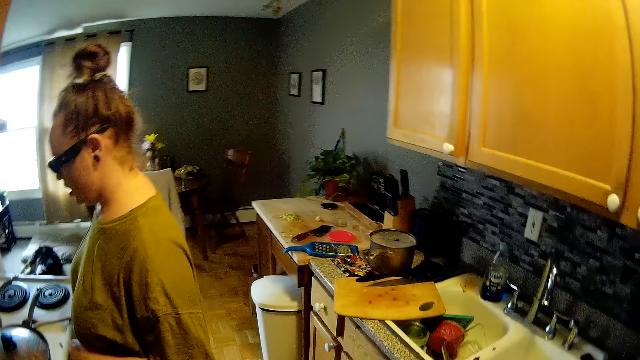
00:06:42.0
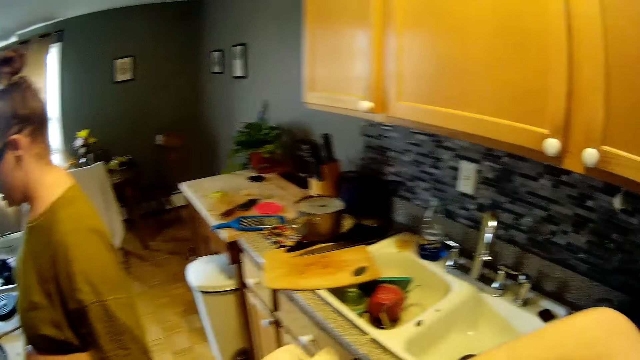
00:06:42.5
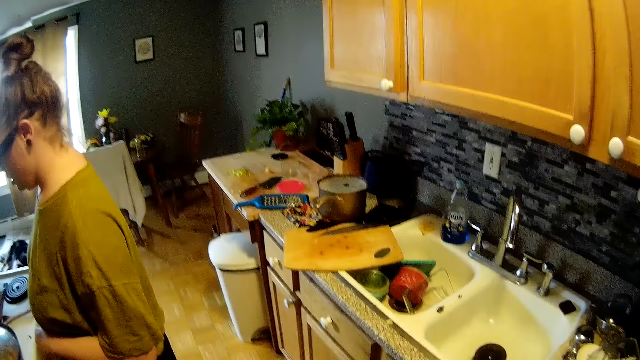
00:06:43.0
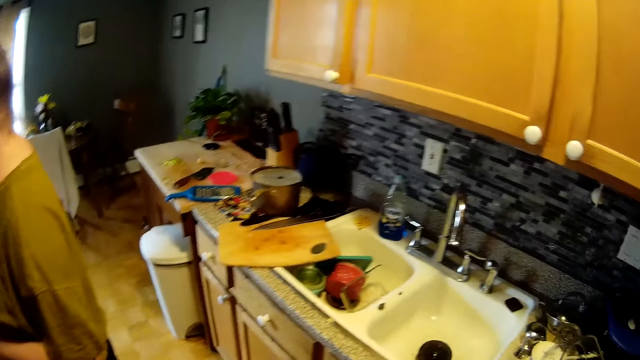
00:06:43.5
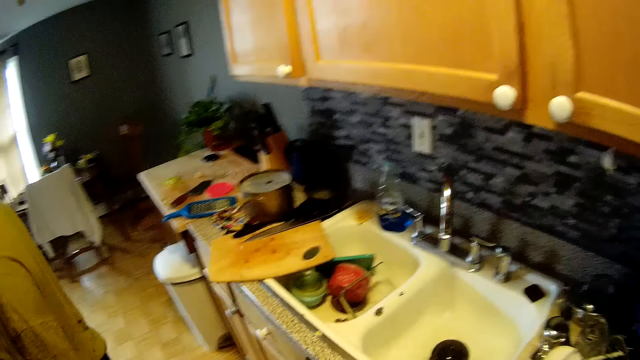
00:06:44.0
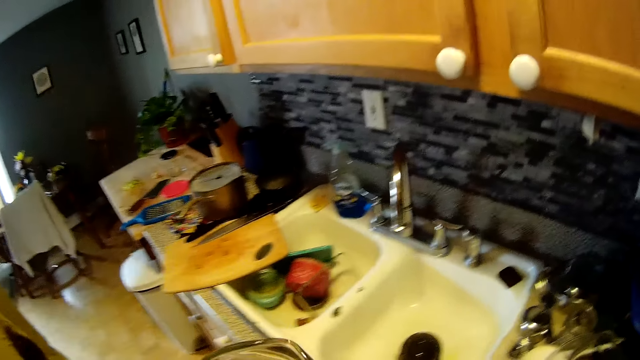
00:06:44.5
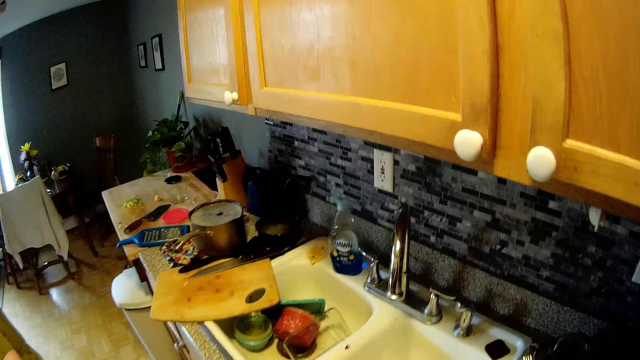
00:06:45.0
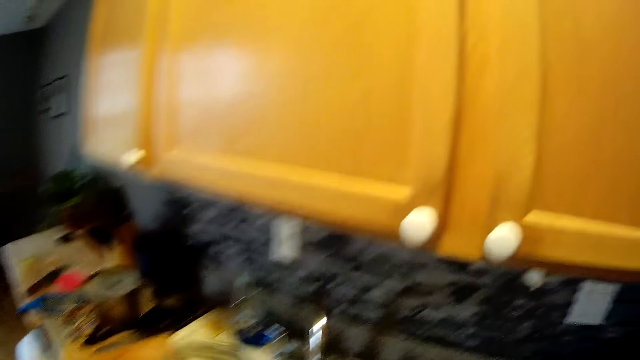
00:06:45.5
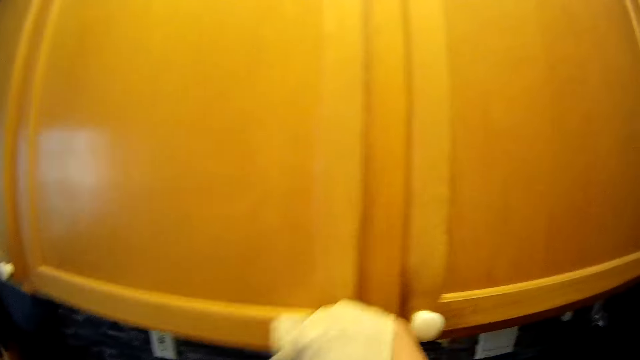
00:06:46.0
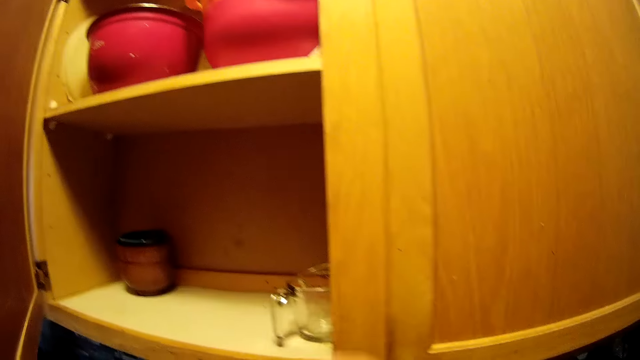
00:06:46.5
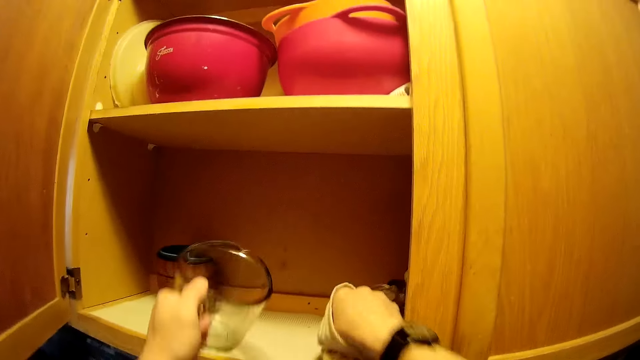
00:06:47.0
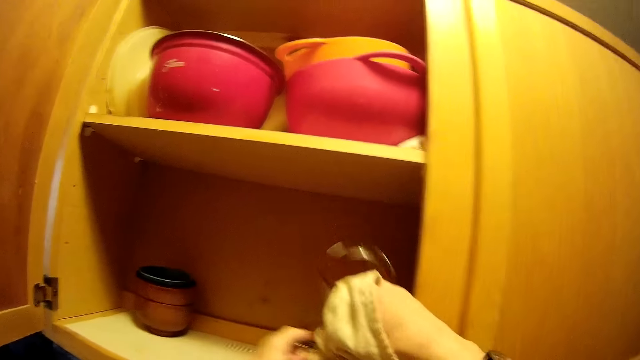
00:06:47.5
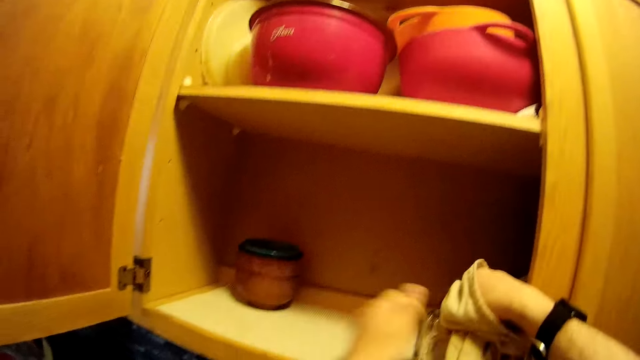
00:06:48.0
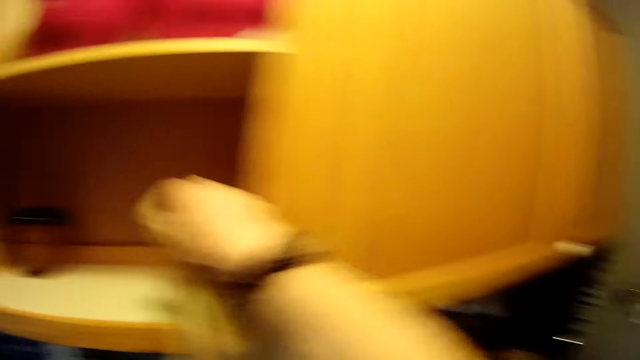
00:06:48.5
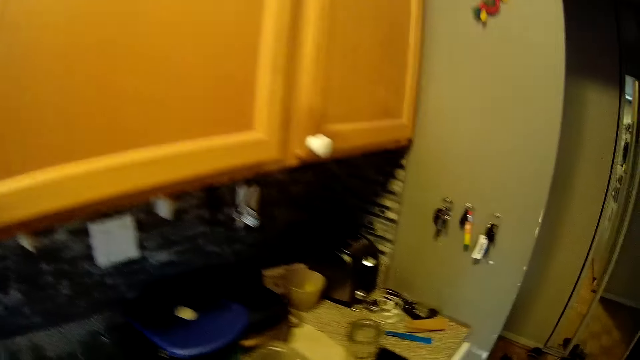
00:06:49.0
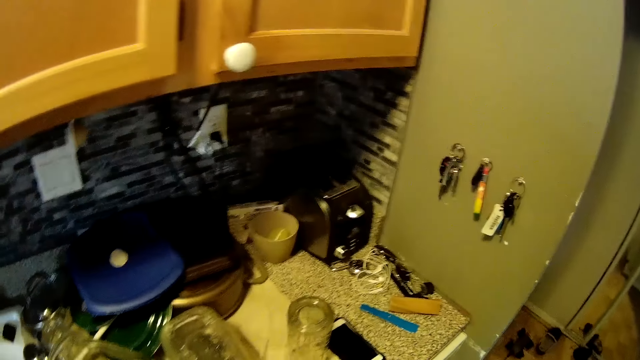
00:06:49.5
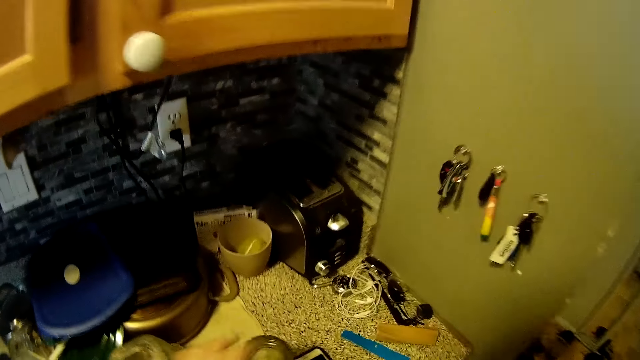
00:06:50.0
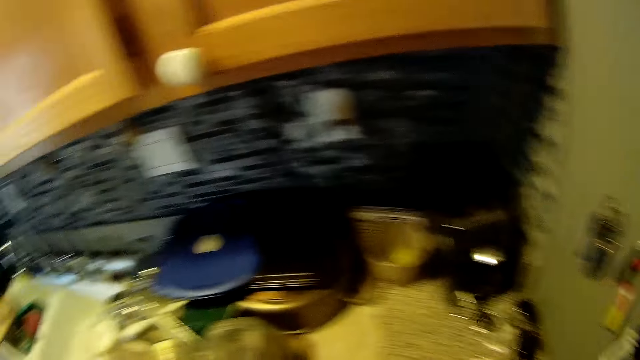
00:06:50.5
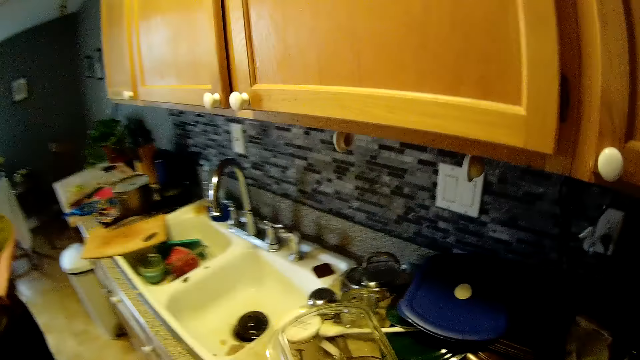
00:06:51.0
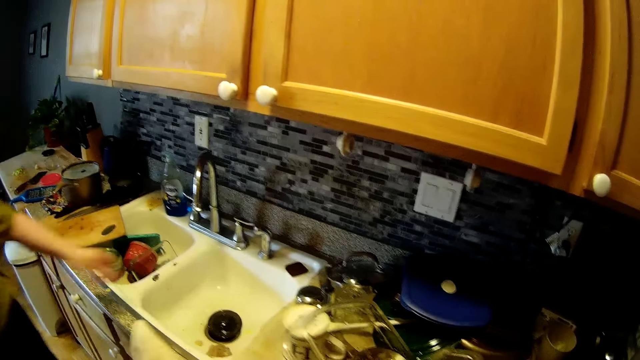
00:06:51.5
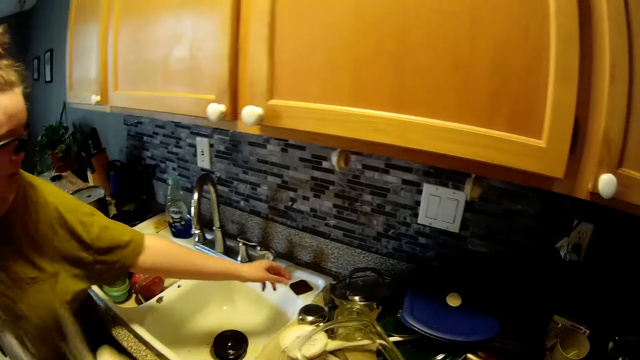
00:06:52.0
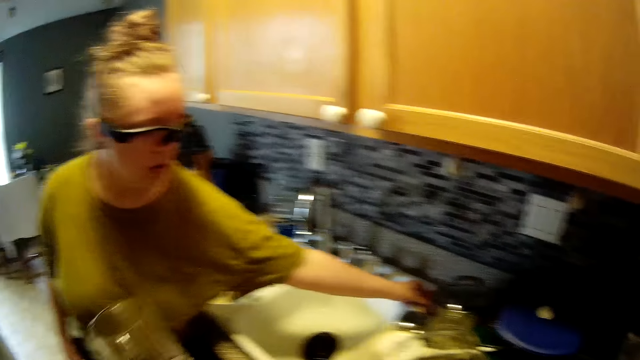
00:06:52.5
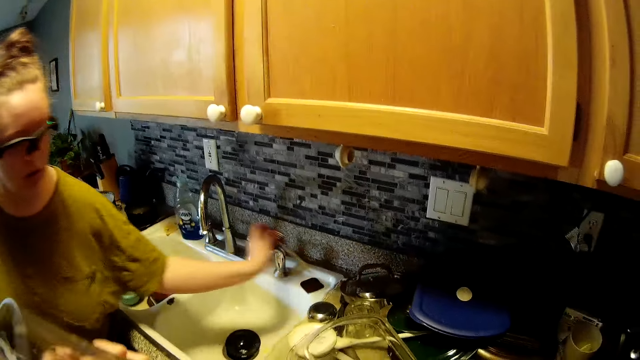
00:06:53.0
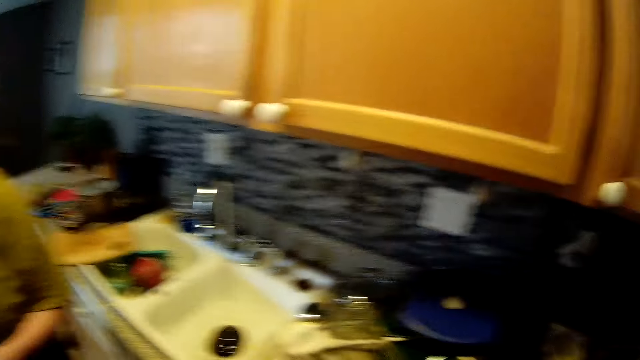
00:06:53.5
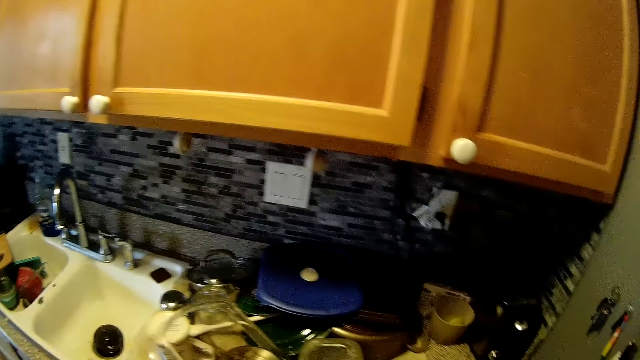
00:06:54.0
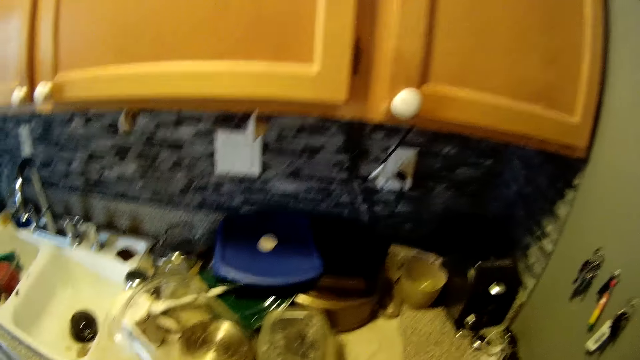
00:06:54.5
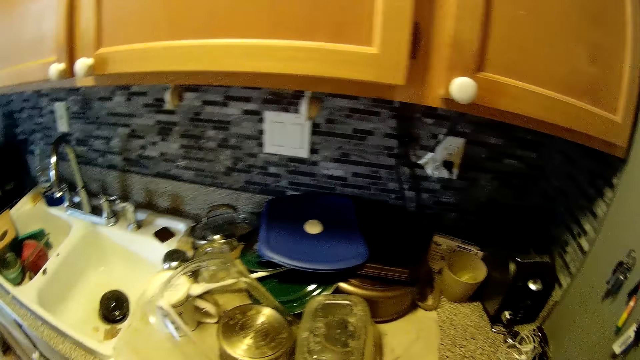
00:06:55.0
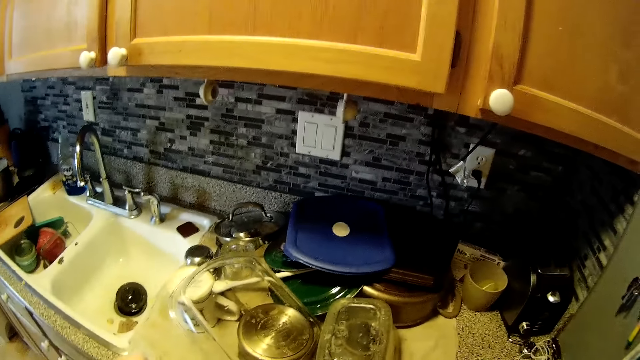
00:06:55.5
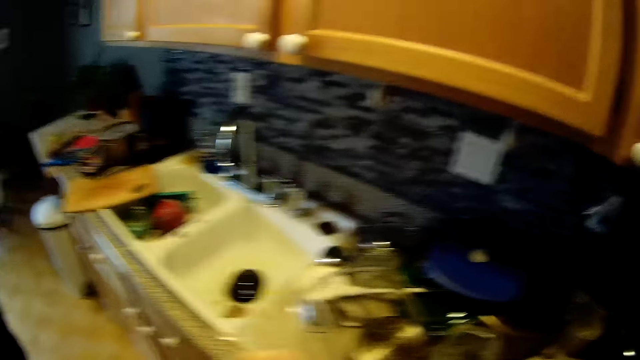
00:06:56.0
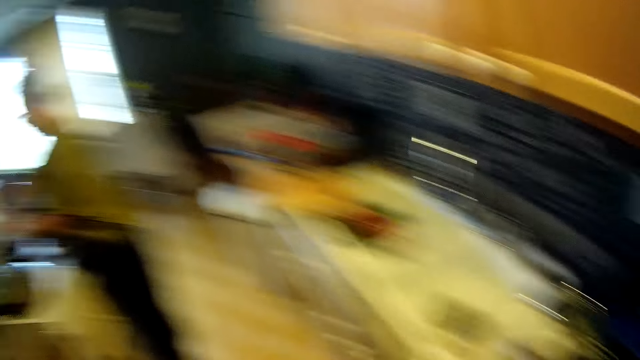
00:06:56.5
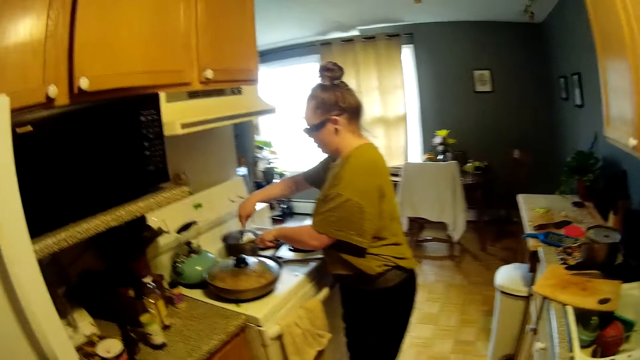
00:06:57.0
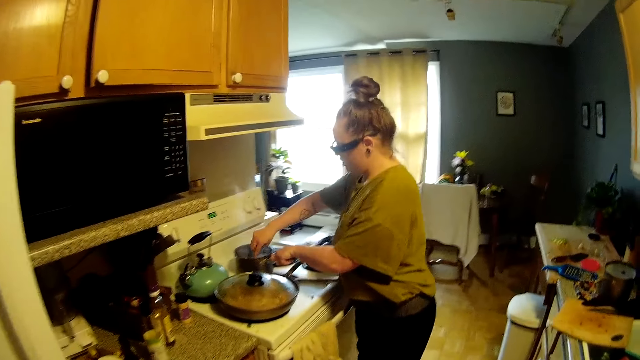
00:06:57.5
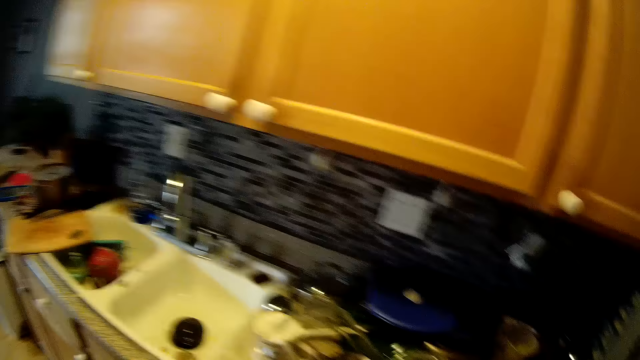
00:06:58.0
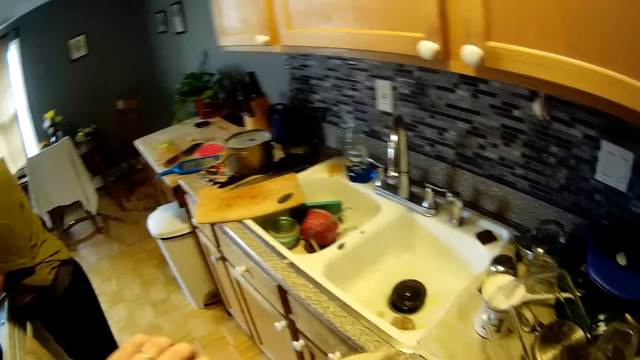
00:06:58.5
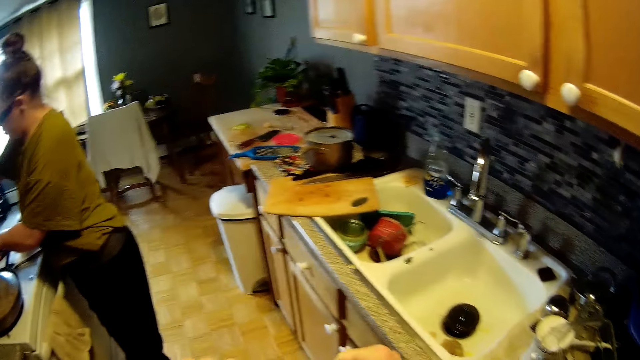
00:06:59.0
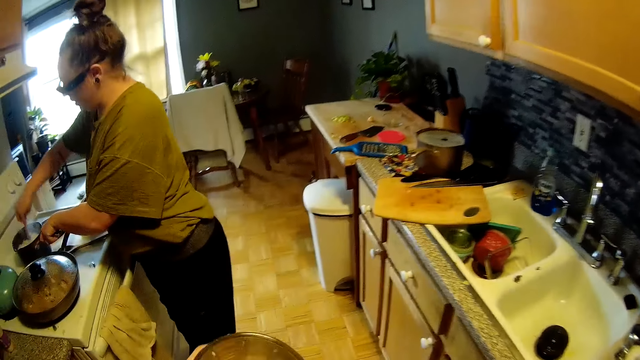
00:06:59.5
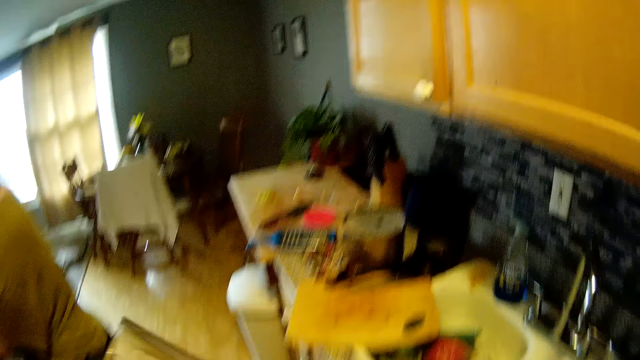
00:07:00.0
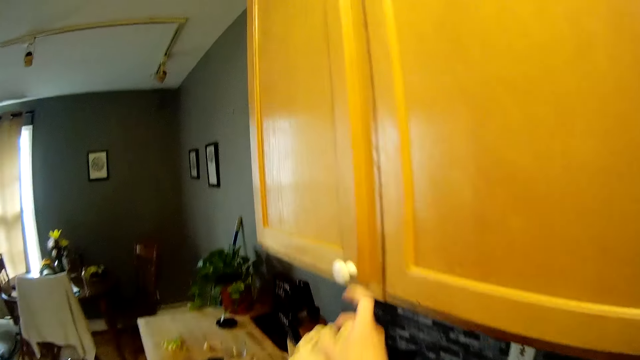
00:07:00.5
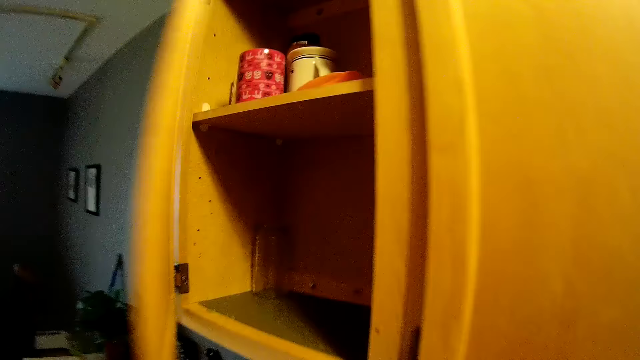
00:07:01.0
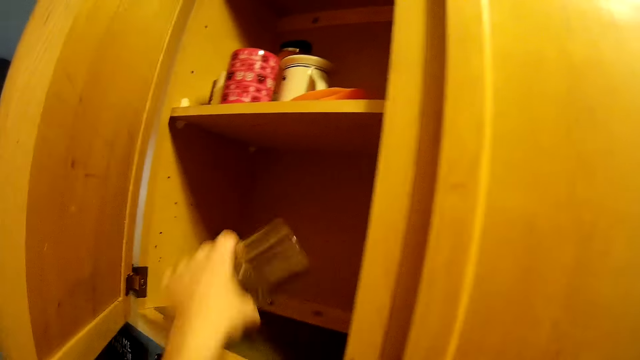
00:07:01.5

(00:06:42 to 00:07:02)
The camera wearer wipes a cup in his left hand with the cloth in his right hand. He opens the cabinet or drawer with his right hand. He picks up a cup from the cabinet with his right hand. He places a cup in his left hand into the cabinet. He places the cup in his right hand into the cup in the cabinet. He picks up a cup from the countertop with his left hand. He wipes the cup in his left hand with the cloth in his right hand. The woman picks up a fork or spoon from the countertop with her left hand. The woman stirs food in a pot on the cooker with the spoon in her right hand. The camera wearer opens the cabinet with his right hand.
